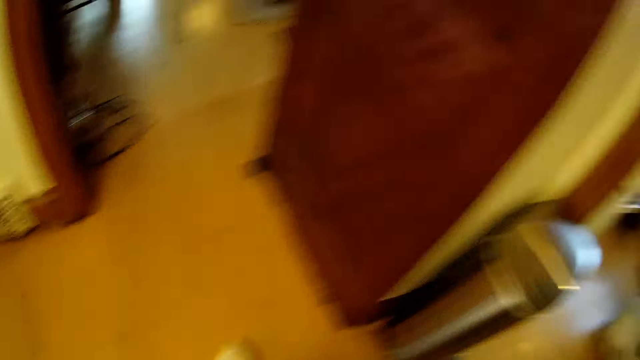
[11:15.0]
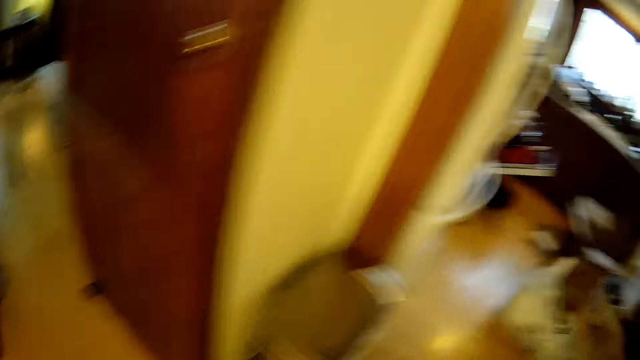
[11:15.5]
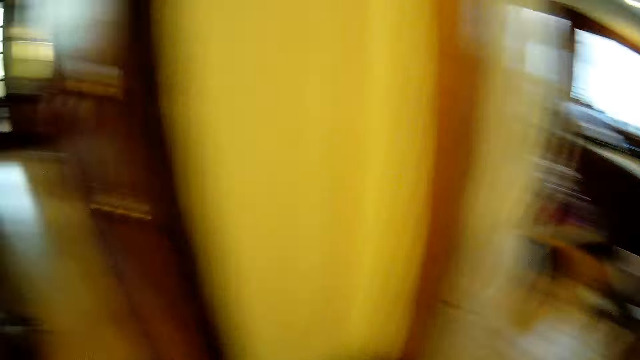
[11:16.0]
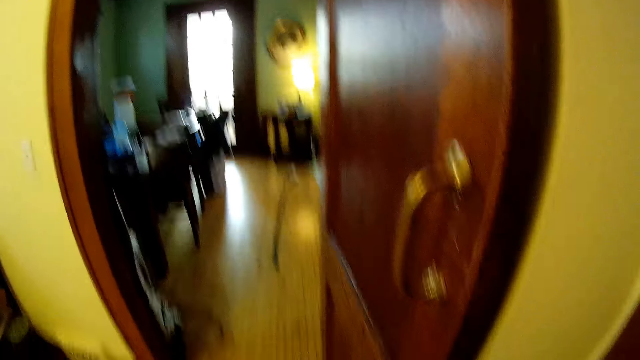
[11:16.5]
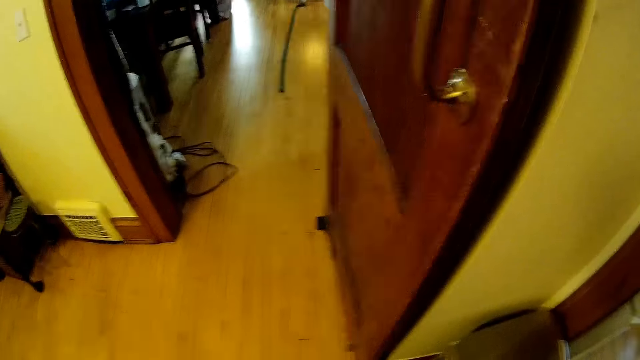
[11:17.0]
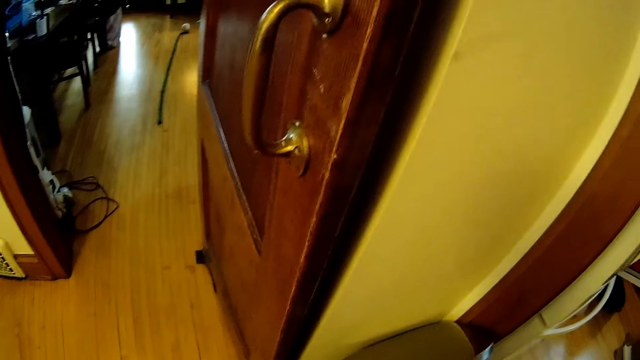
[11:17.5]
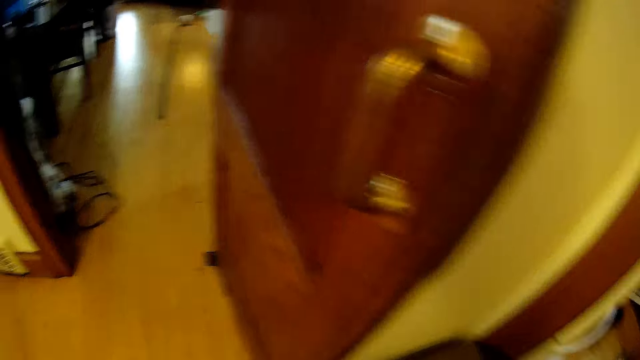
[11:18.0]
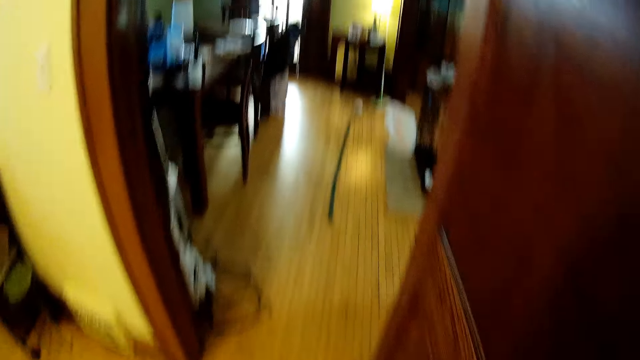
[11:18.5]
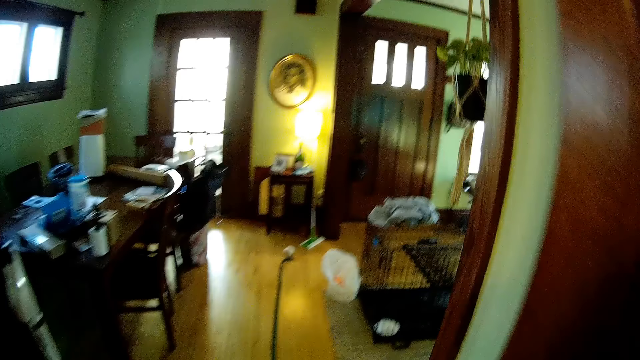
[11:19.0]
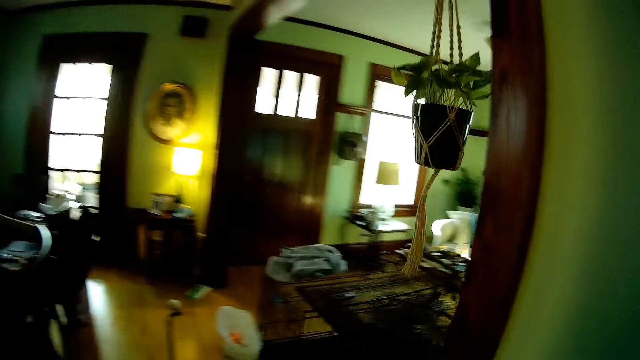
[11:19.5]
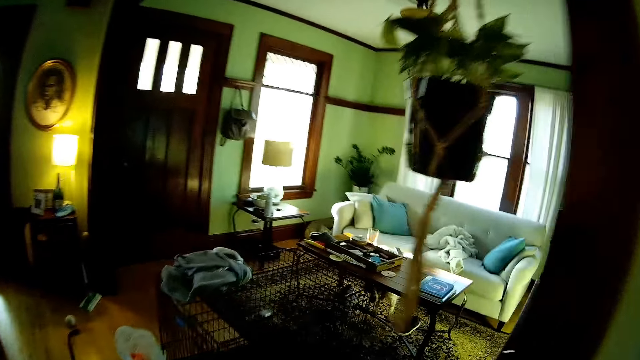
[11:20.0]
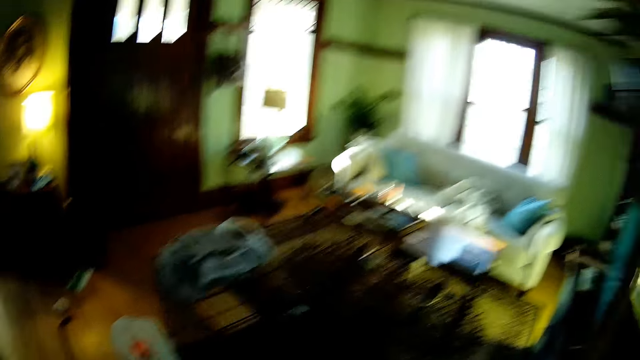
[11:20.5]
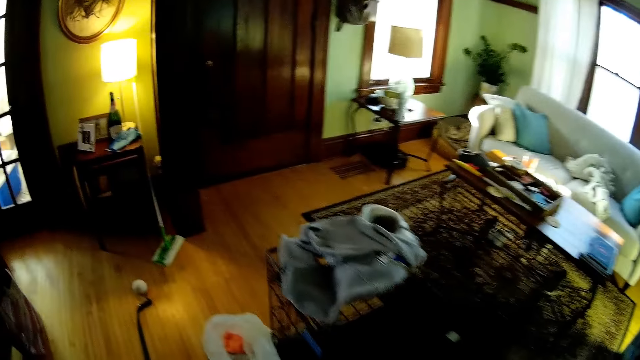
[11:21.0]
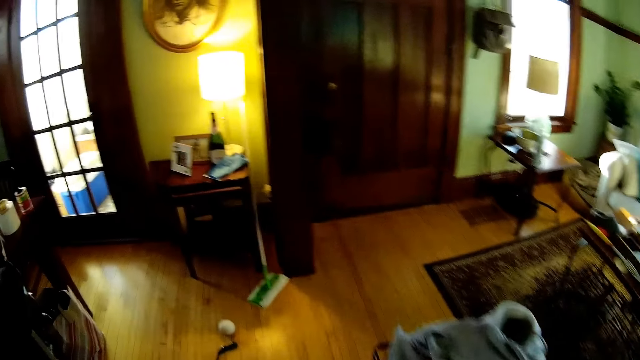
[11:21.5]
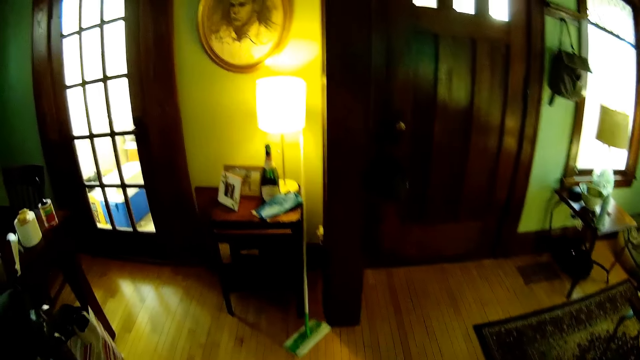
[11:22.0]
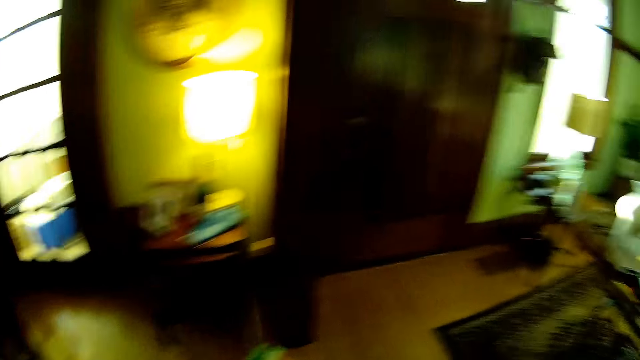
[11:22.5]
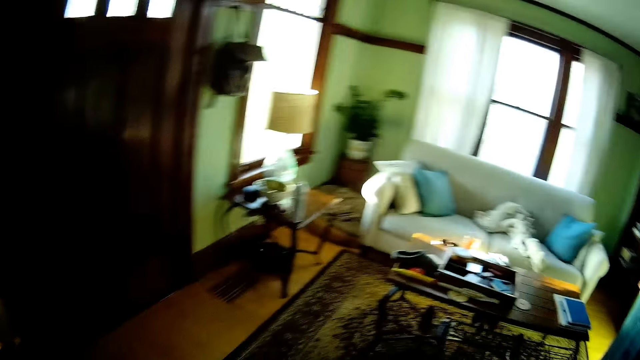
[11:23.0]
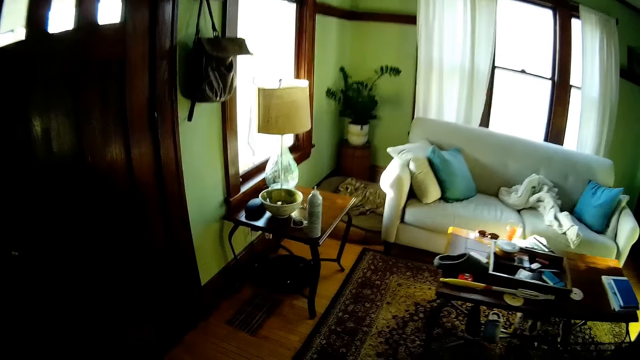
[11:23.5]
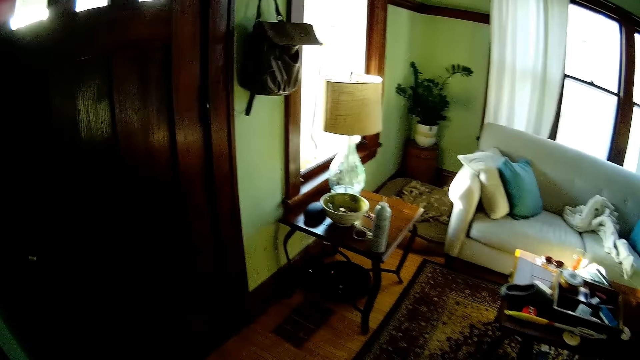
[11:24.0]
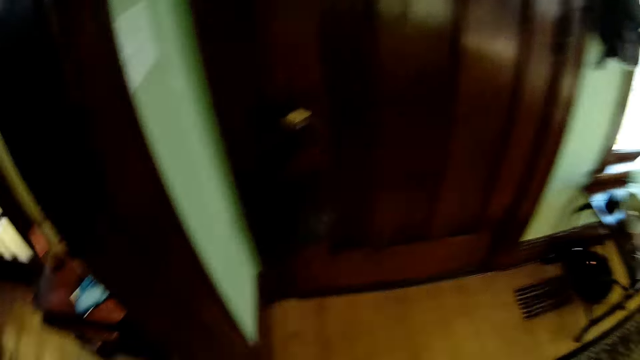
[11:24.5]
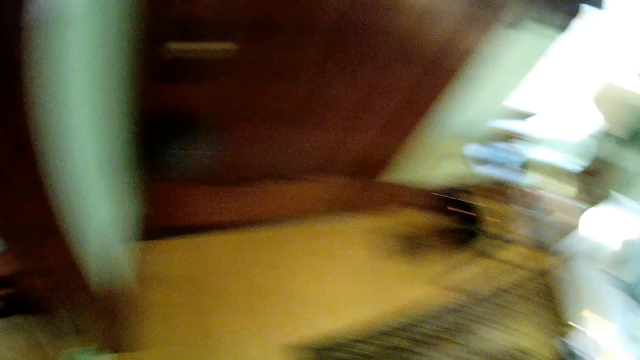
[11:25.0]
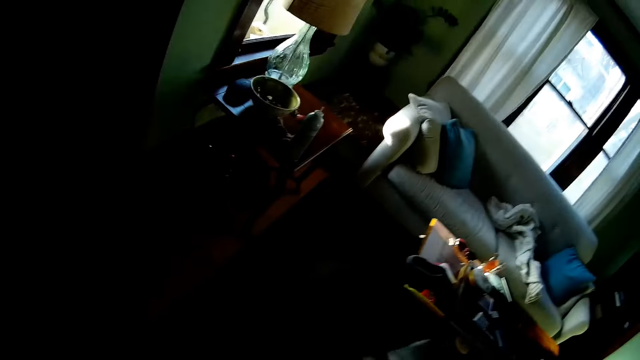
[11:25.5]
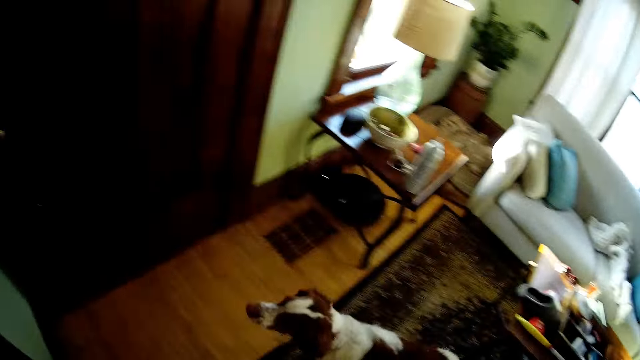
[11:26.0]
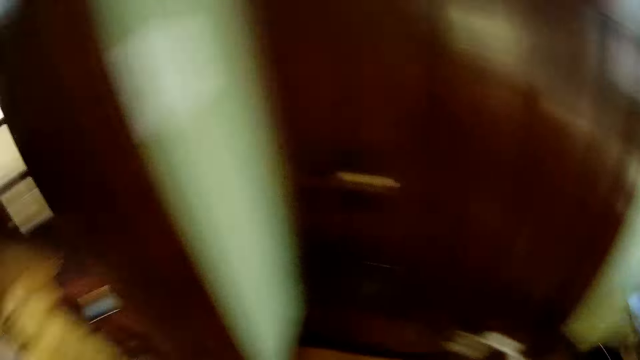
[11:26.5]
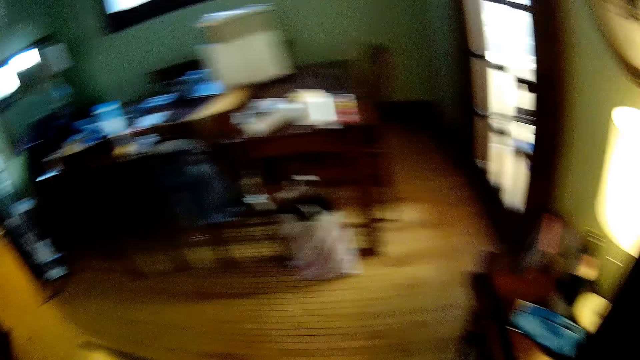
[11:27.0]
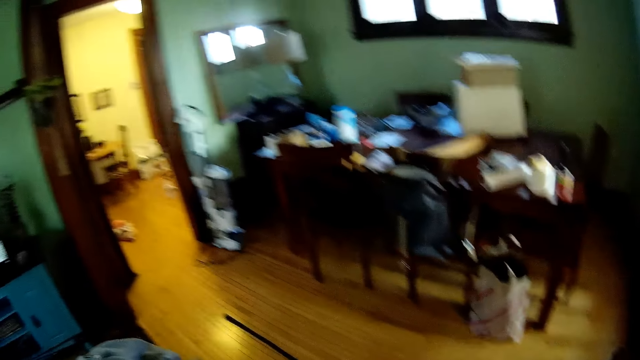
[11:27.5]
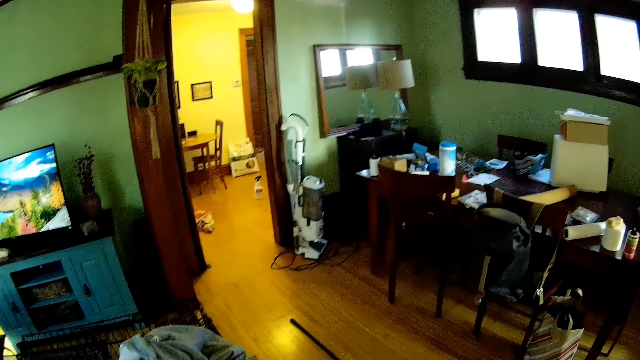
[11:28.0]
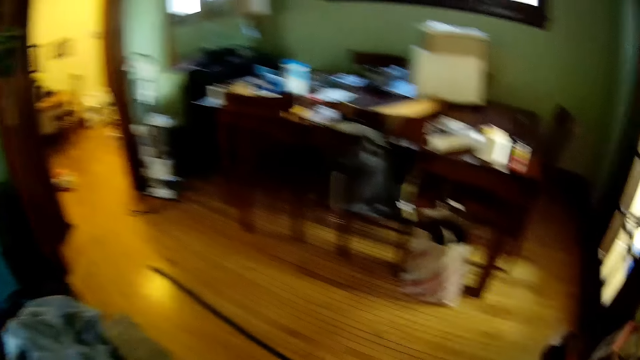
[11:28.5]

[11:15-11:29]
The camera wearer looks around the house. They walk into the living room. They look around the house. A dog walks in front of the camera wearer.

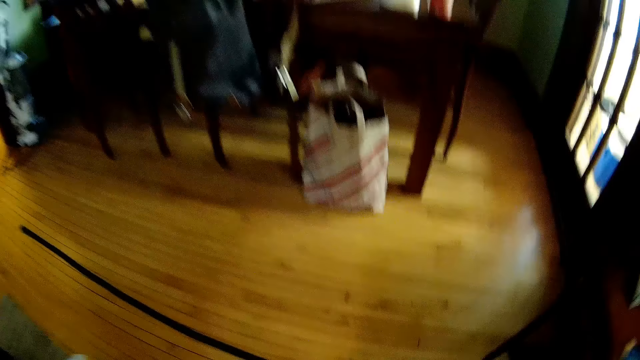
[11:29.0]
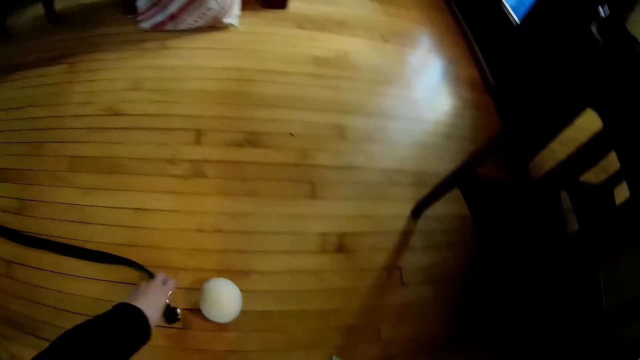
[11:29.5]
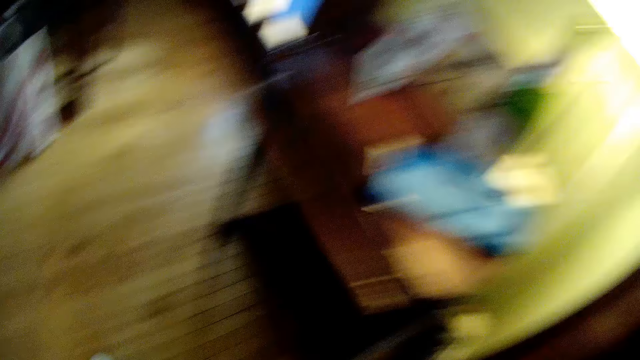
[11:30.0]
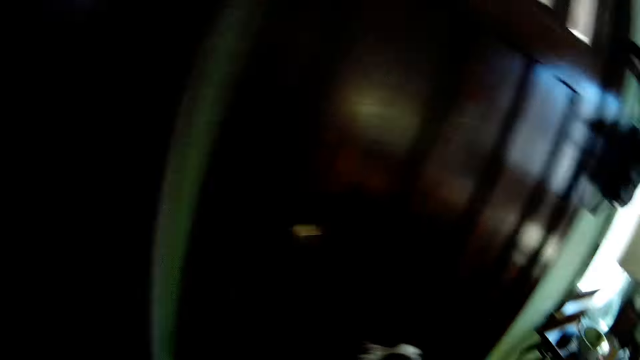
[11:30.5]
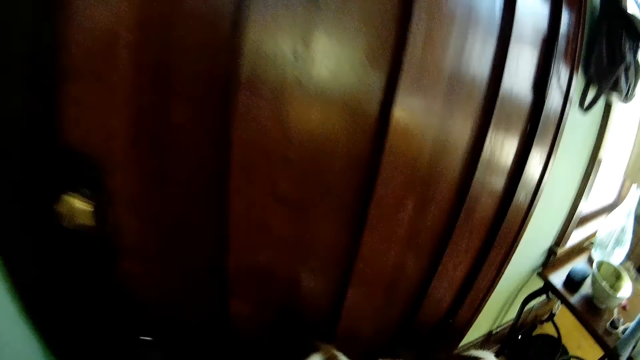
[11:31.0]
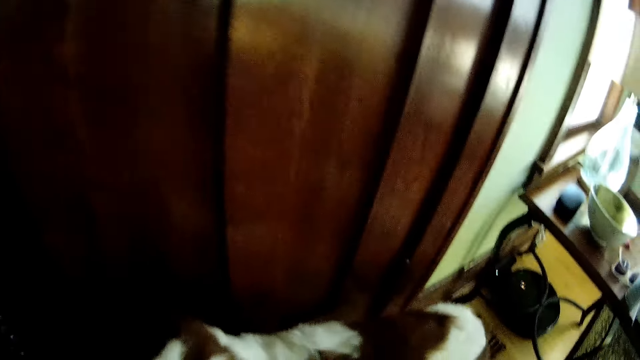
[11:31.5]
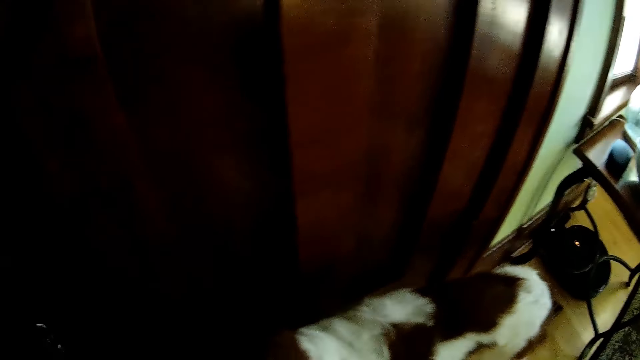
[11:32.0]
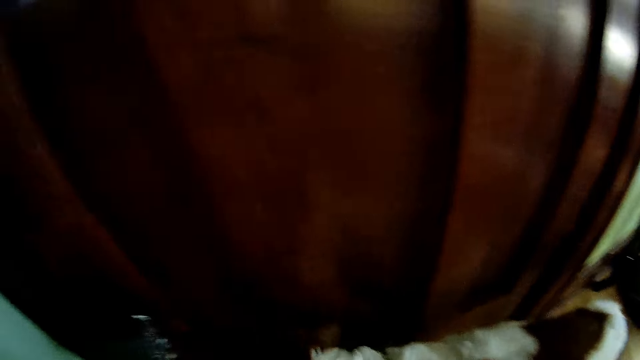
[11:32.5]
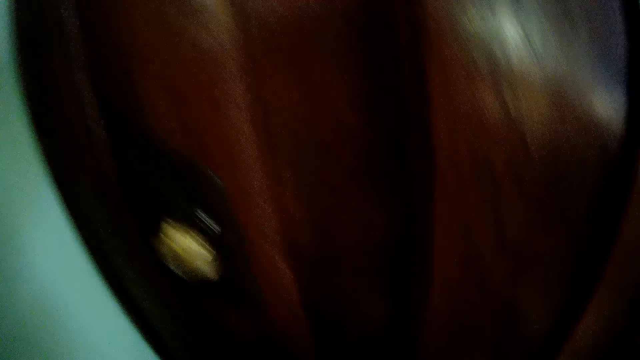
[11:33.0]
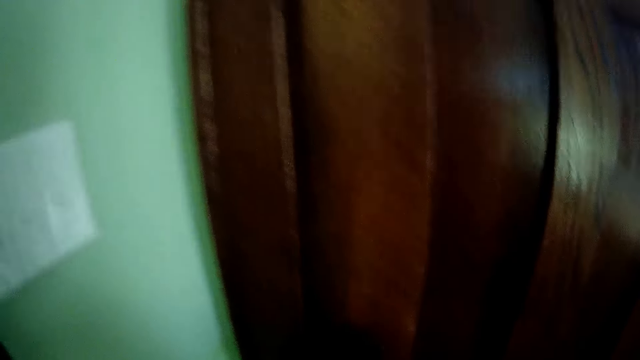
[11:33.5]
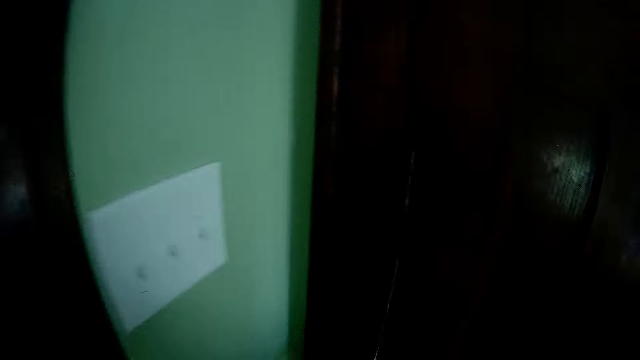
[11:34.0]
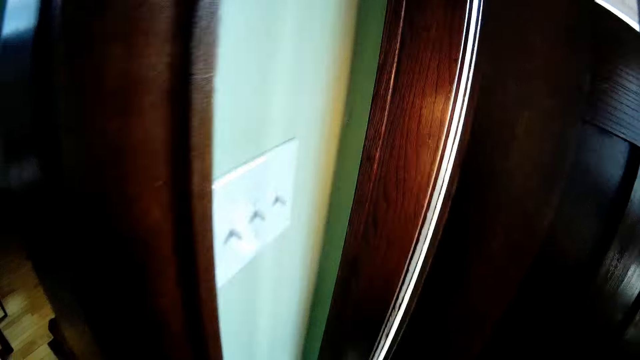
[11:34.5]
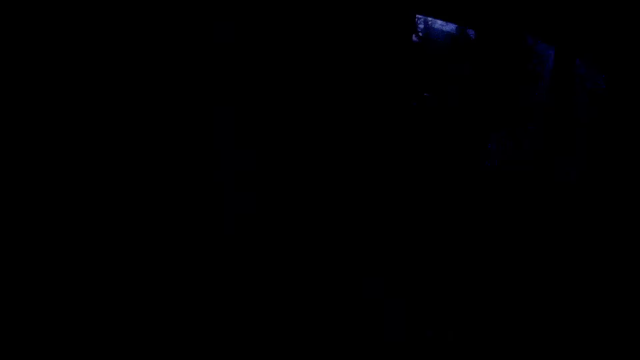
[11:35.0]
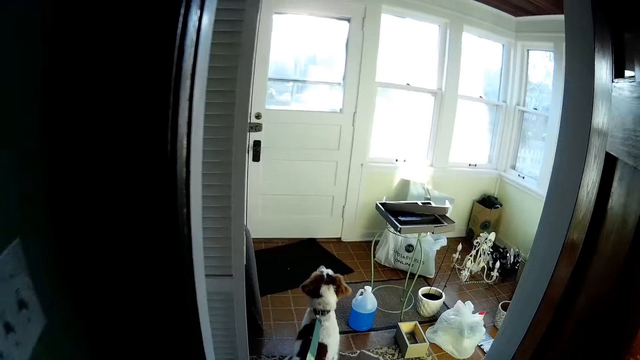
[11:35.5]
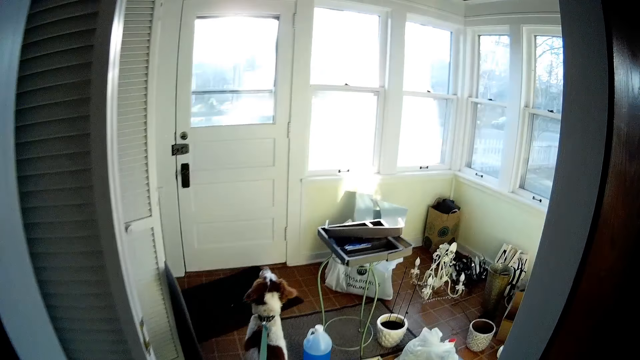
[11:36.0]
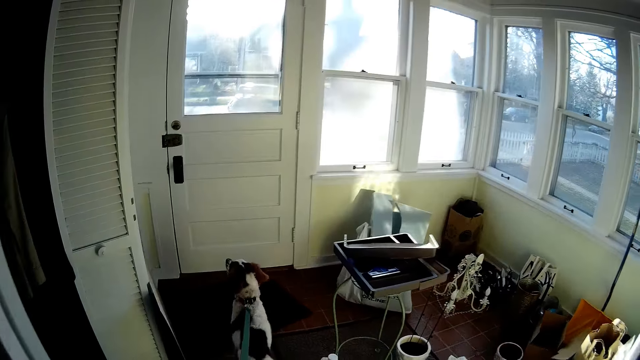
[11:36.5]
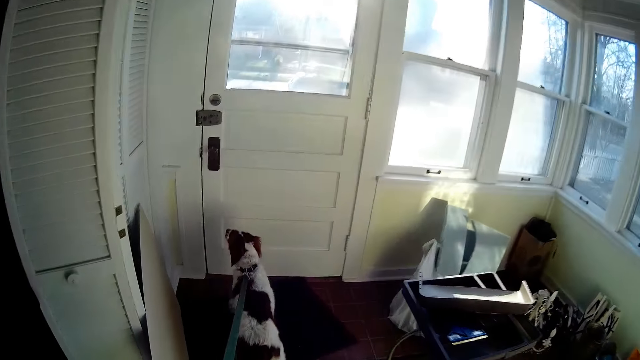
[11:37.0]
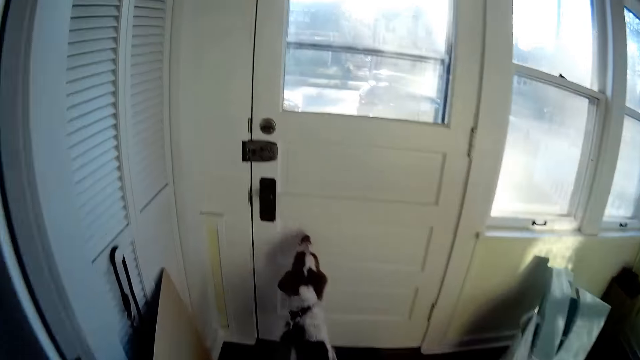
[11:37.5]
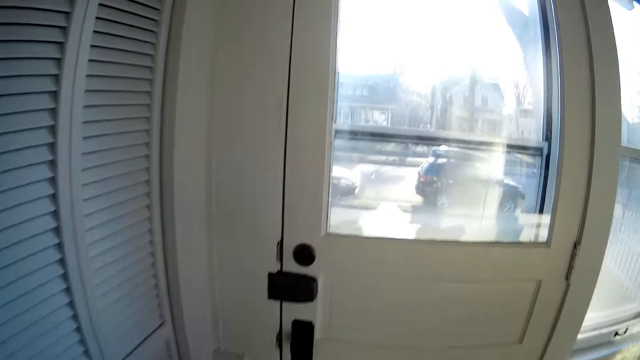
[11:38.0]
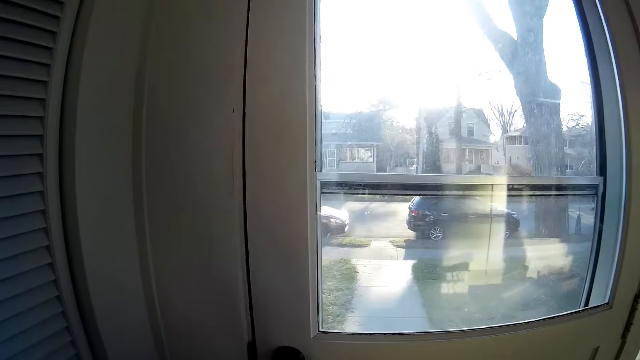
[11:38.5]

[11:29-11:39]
The camera wearer picks up a dog leash from the floor of the living room with his left hand. He opens a door with his right hand. The dog walks into a room. The camera wearer holds the dog leash and walks in the house.
